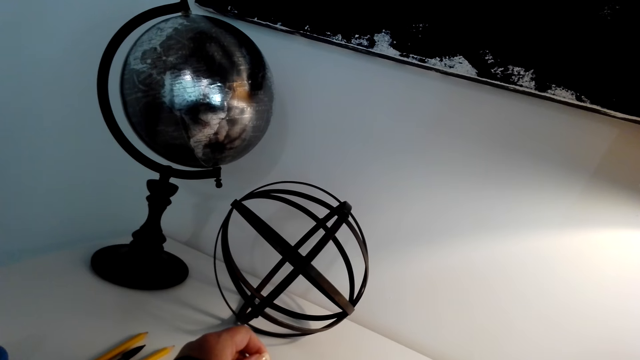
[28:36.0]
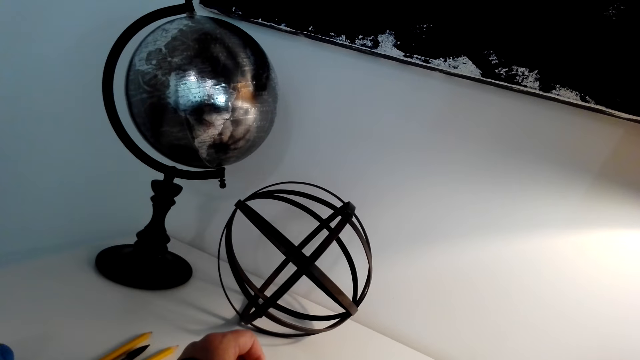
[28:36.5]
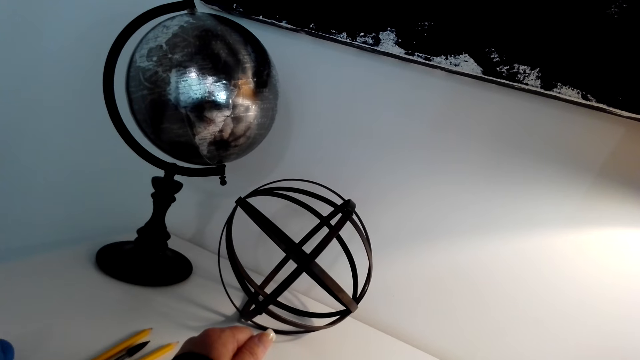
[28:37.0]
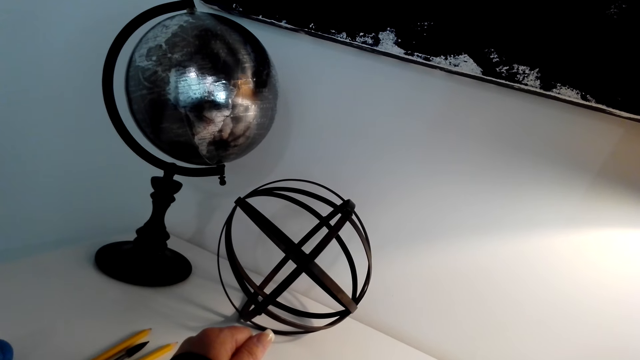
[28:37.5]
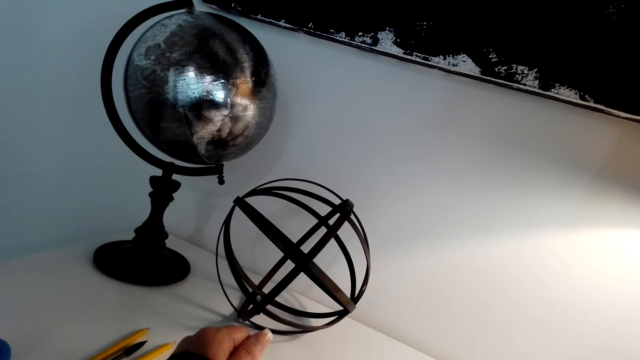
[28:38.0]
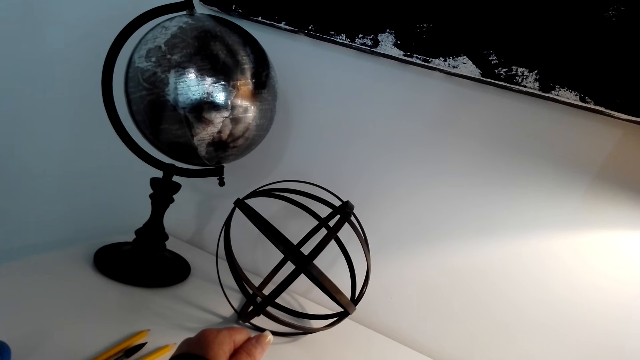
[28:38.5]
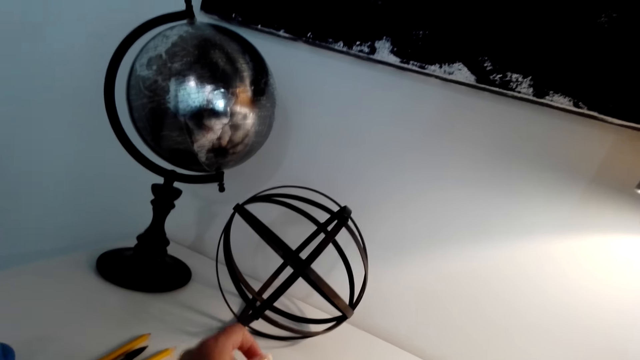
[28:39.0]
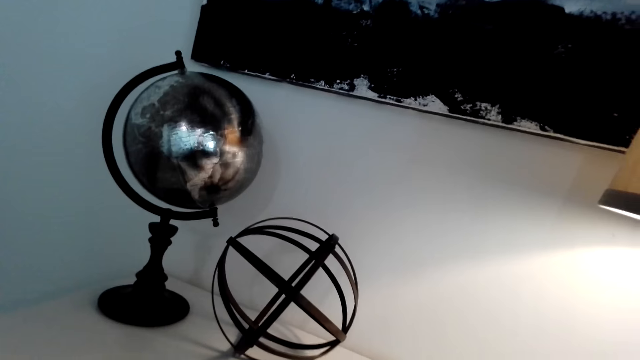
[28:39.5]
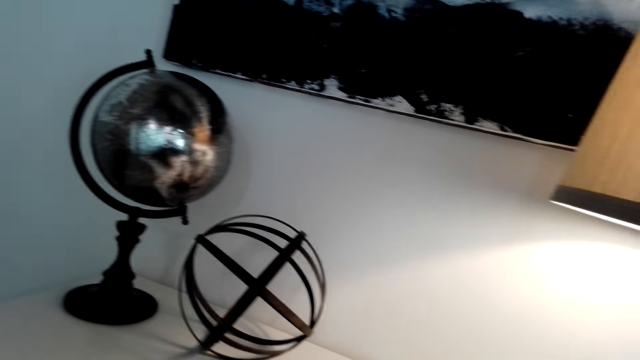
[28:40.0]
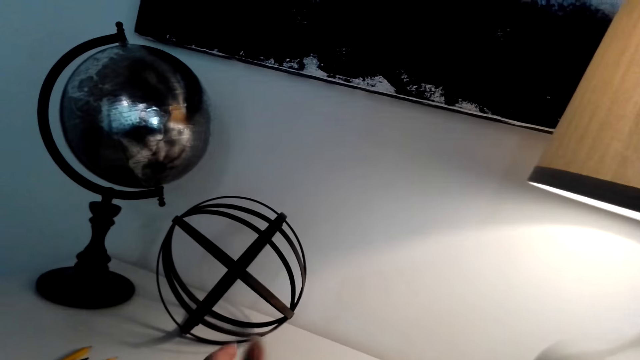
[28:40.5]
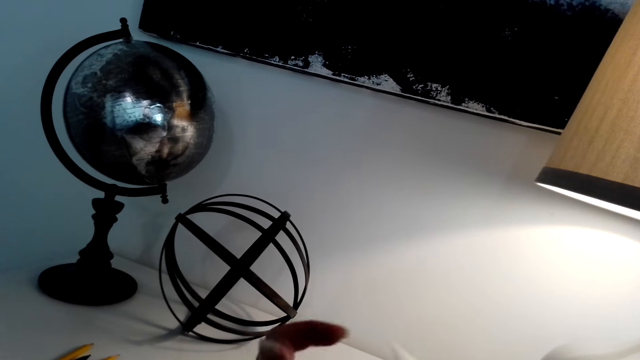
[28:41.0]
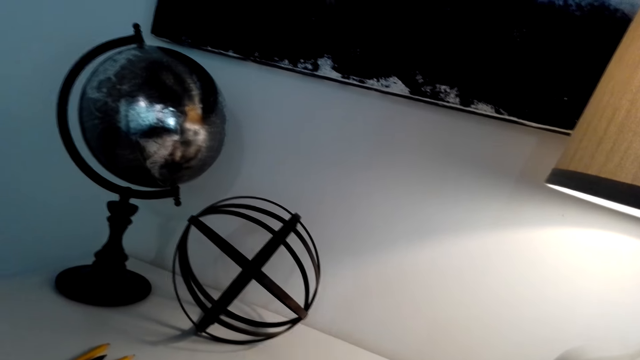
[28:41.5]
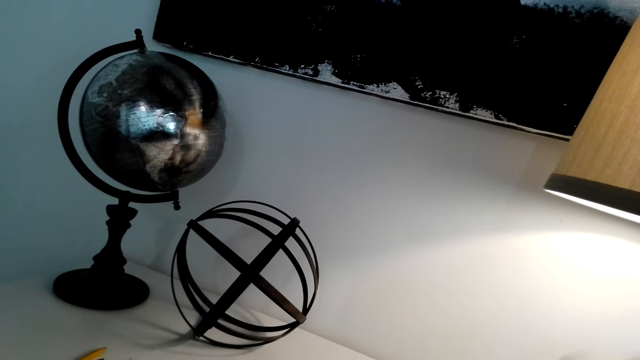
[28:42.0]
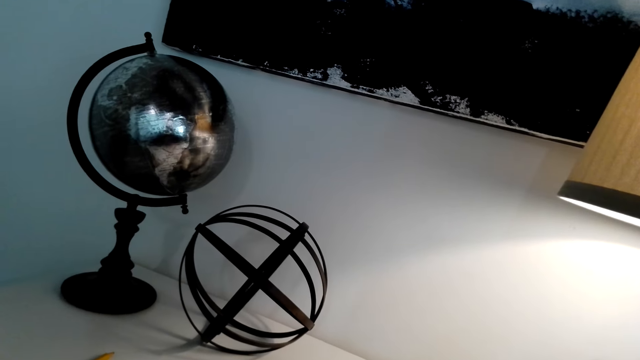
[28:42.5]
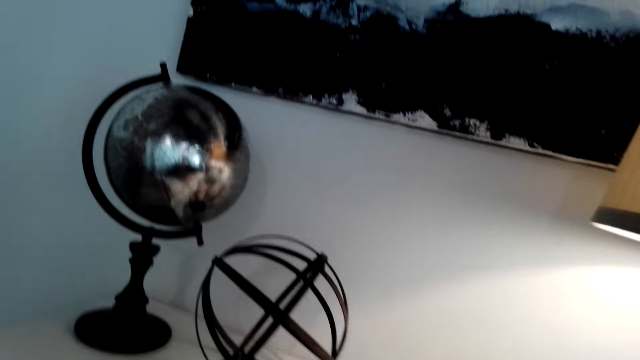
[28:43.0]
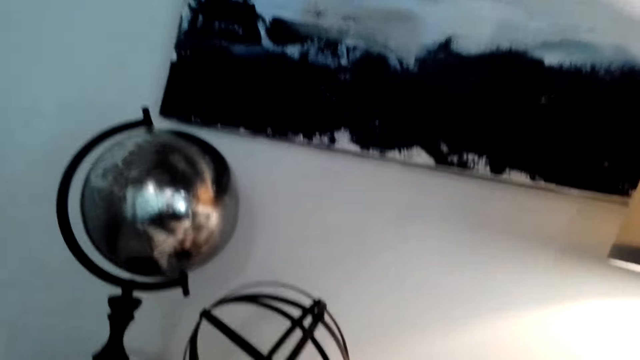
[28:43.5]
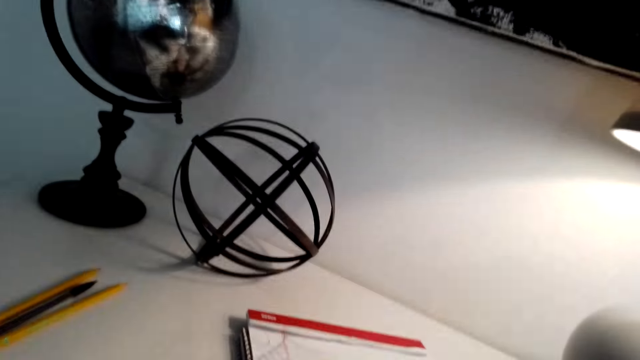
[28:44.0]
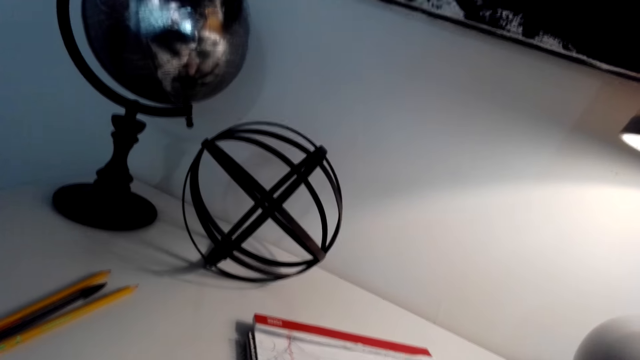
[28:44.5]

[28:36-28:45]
The camera wearer raises hands.

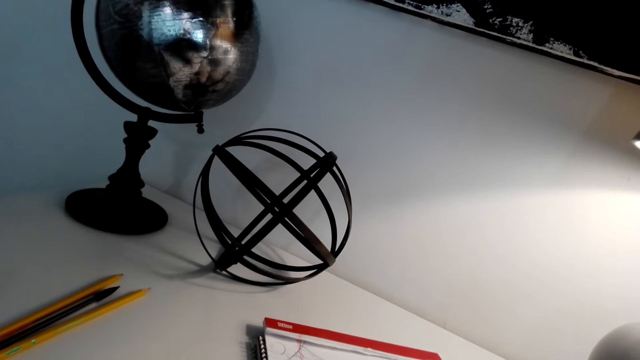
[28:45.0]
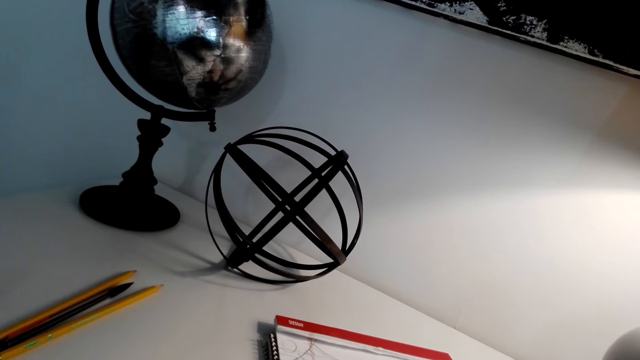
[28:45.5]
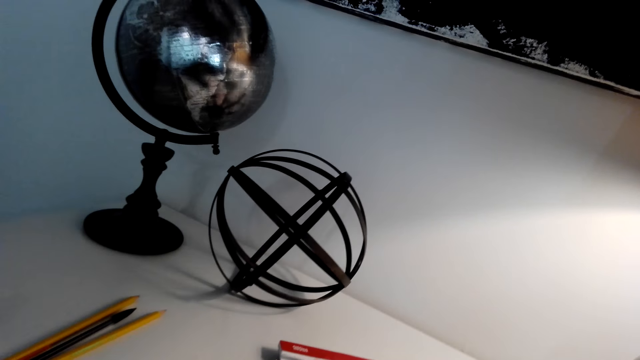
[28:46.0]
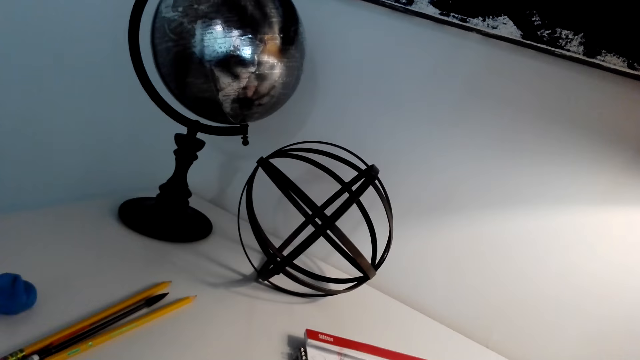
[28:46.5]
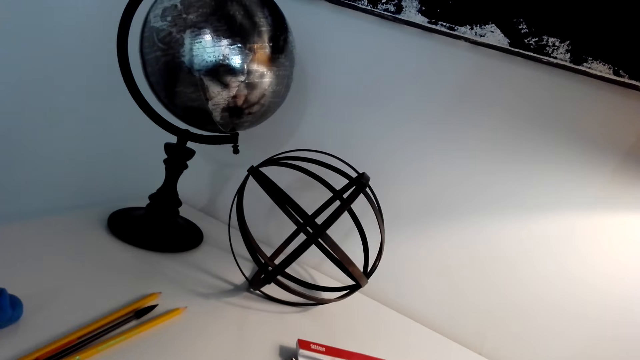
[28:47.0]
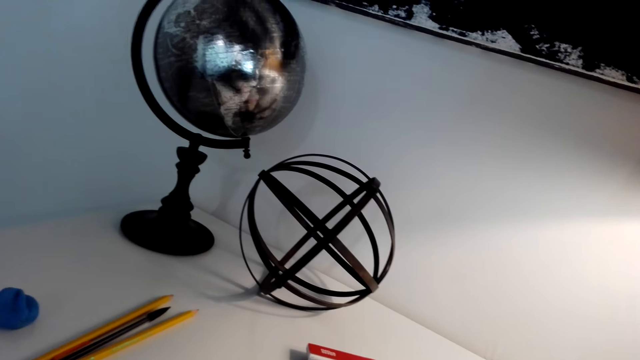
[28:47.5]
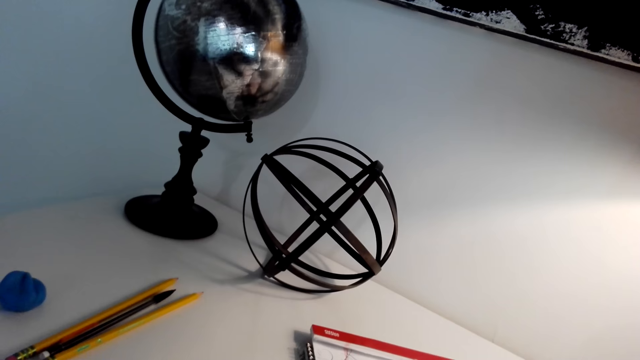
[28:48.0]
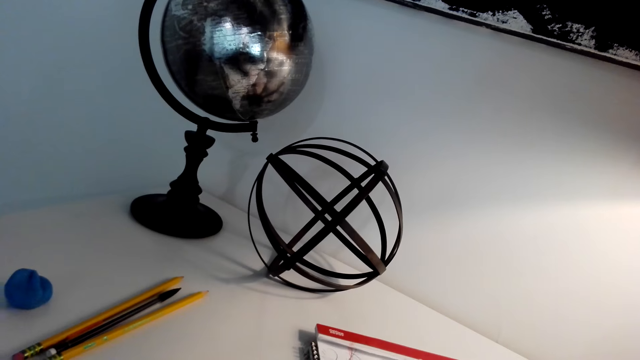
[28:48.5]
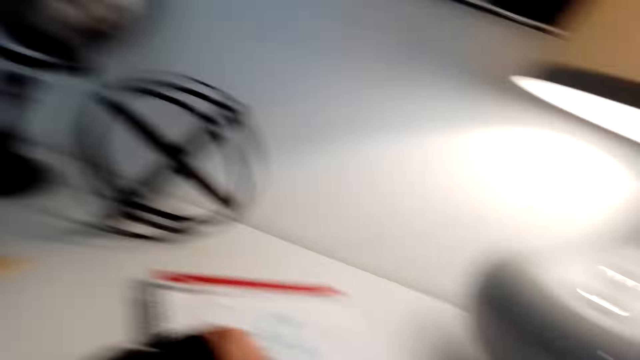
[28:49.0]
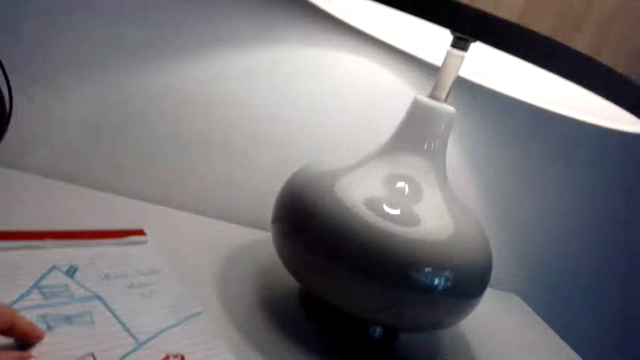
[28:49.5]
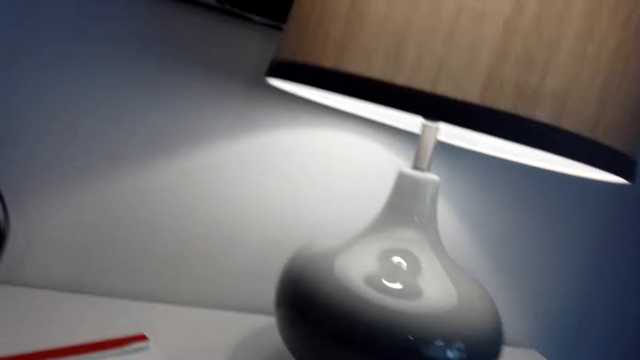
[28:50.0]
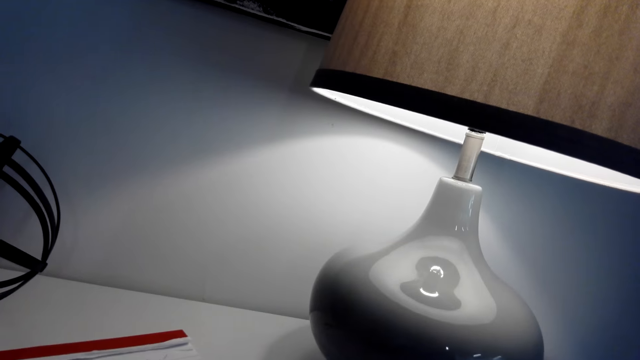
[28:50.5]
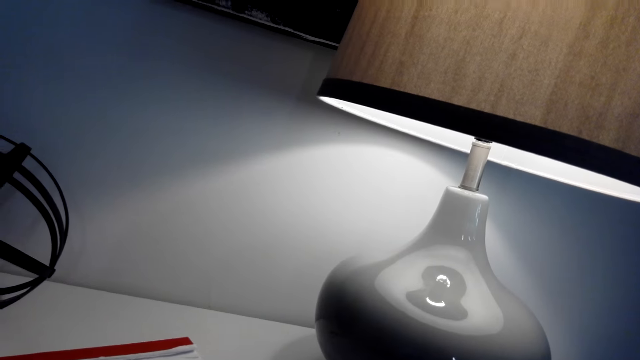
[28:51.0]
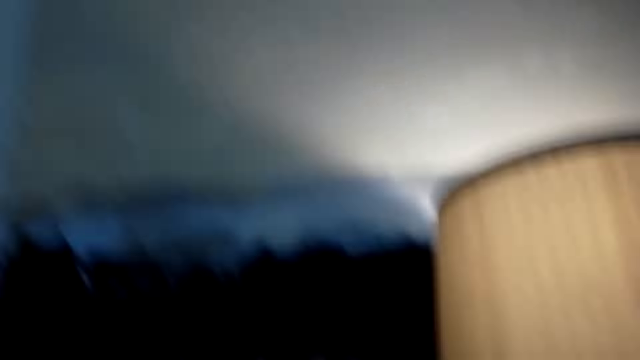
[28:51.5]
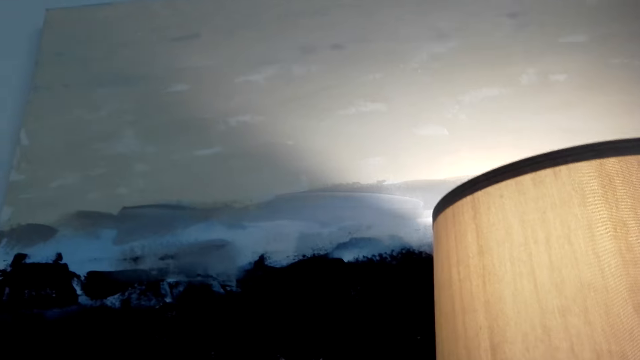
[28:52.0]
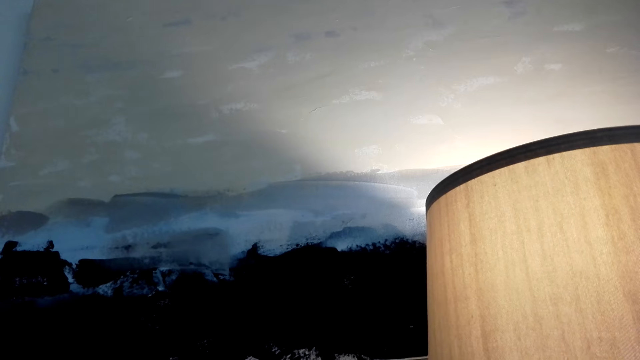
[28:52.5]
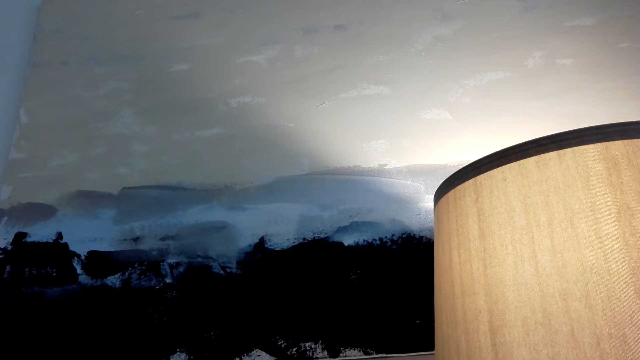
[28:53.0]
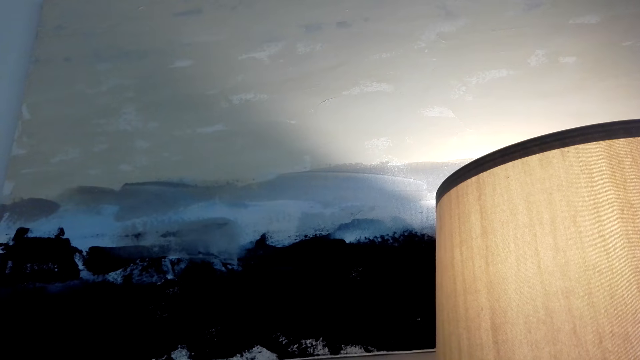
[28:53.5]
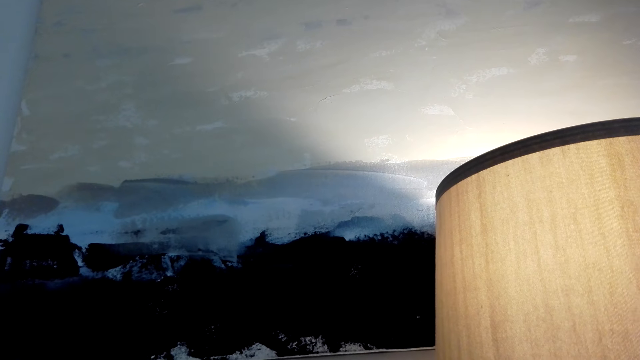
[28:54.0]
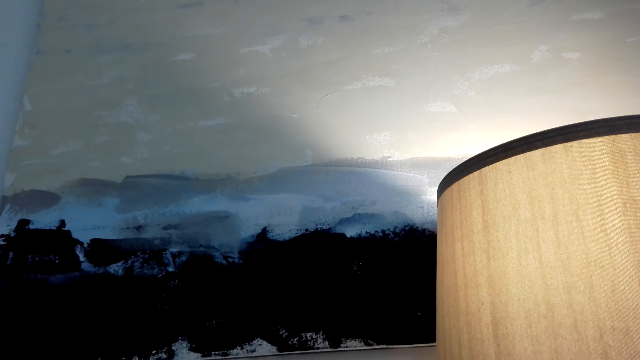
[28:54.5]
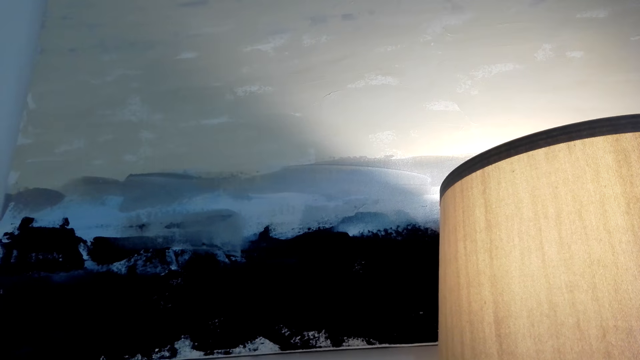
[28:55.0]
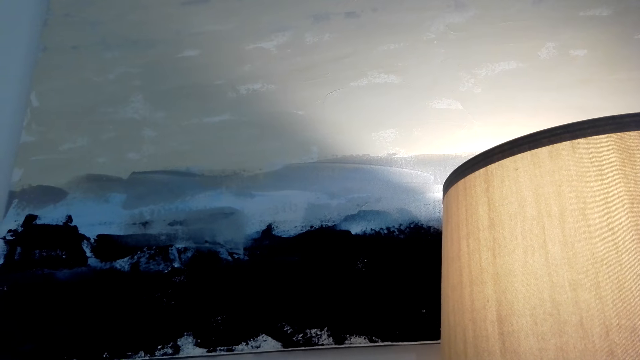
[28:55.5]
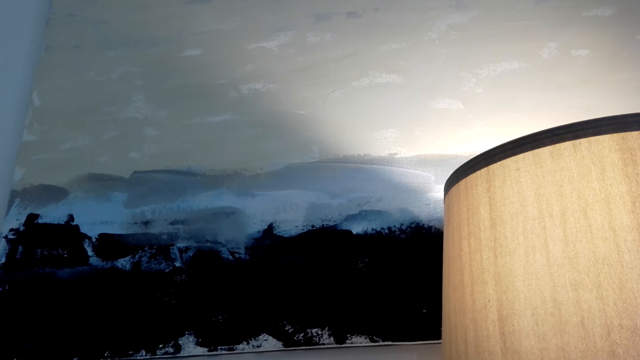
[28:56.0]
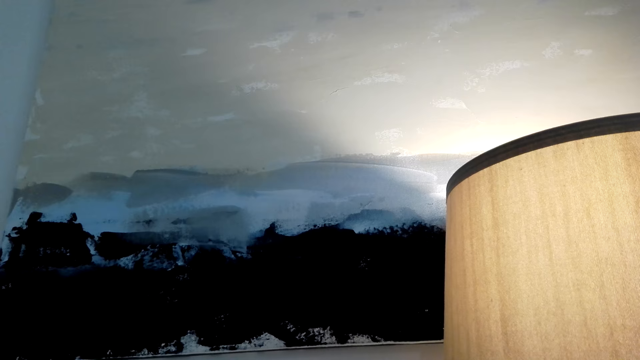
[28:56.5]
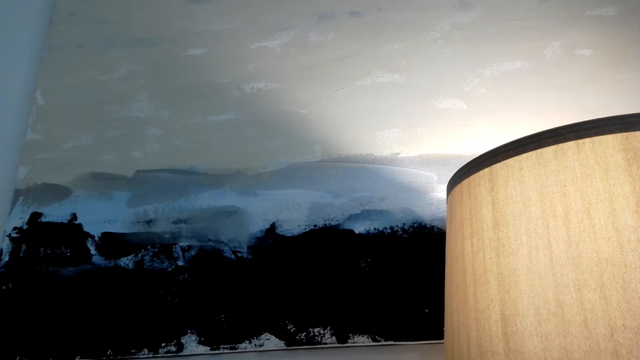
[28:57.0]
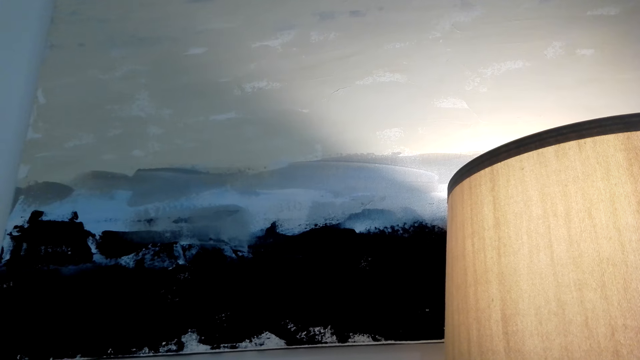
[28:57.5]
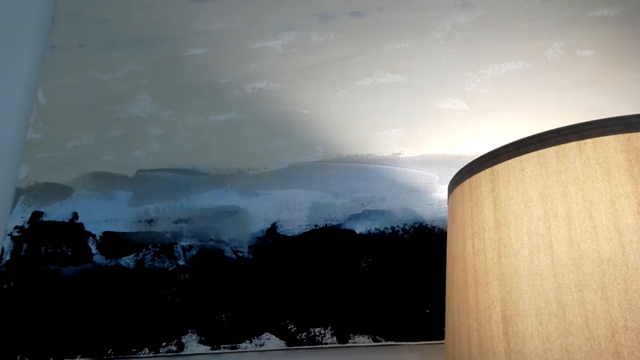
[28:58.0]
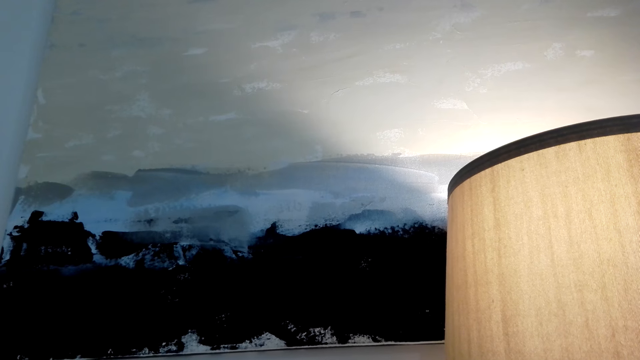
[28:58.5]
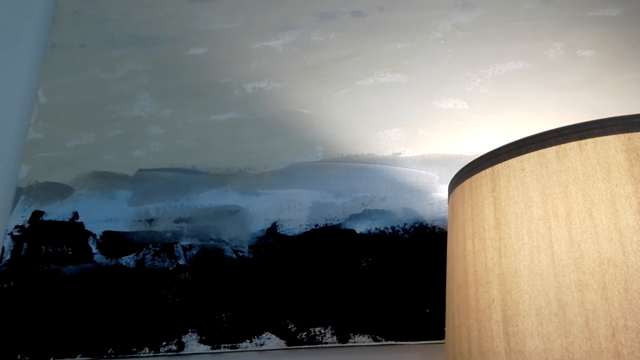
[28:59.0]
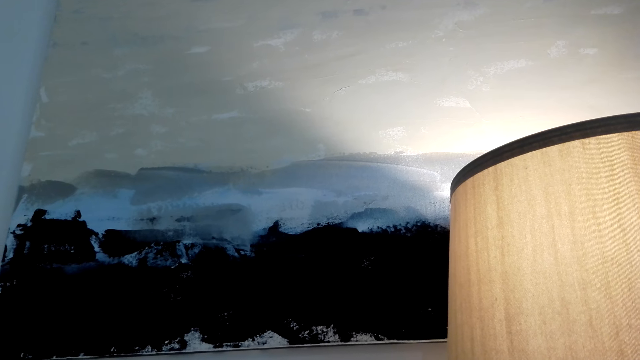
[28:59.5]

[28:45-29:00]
The camera wearer laughs. A person talks with the camera wearer. The camera wearer stares at the book on the table. They stare around the house.
